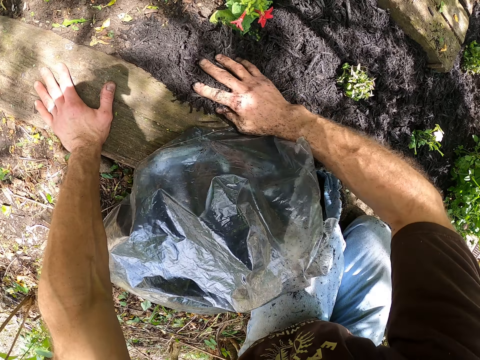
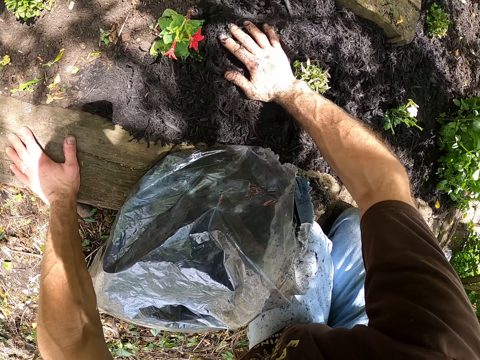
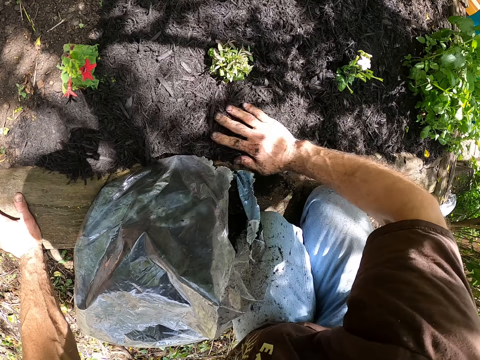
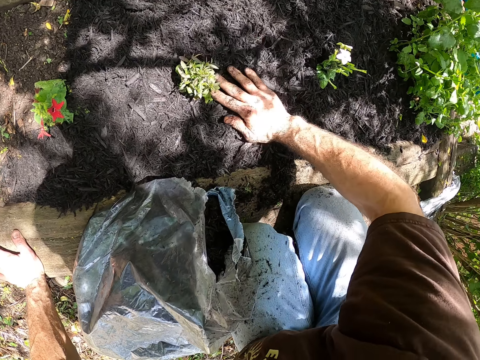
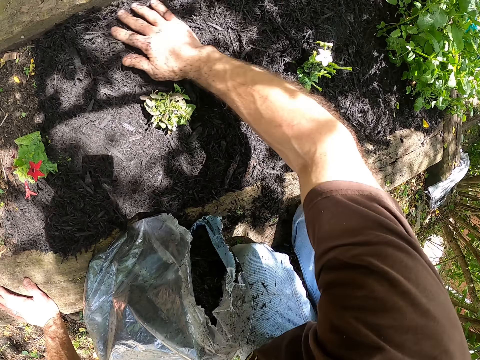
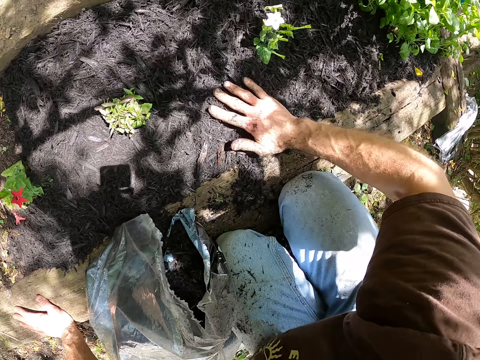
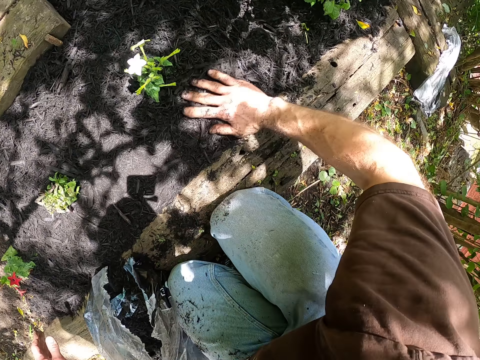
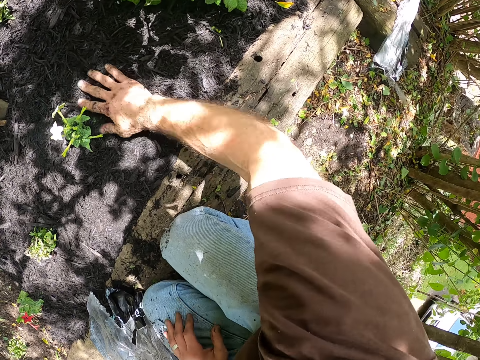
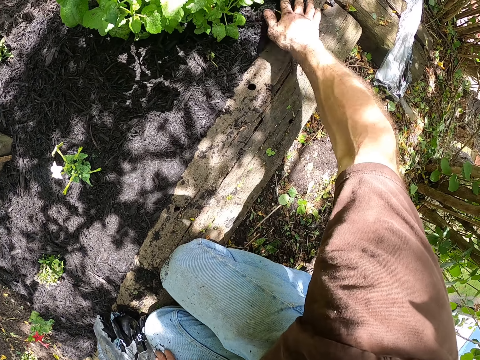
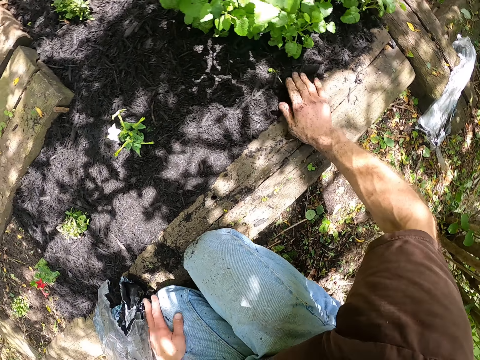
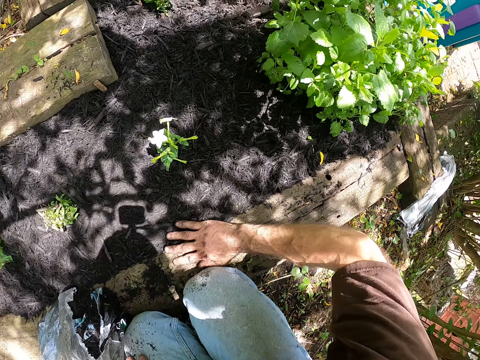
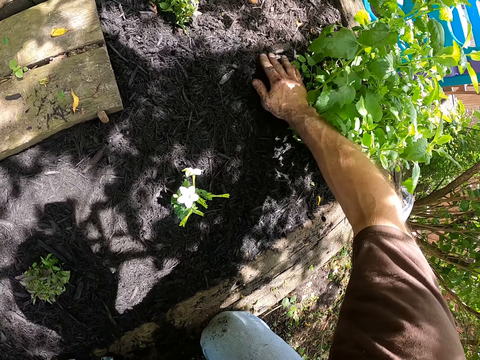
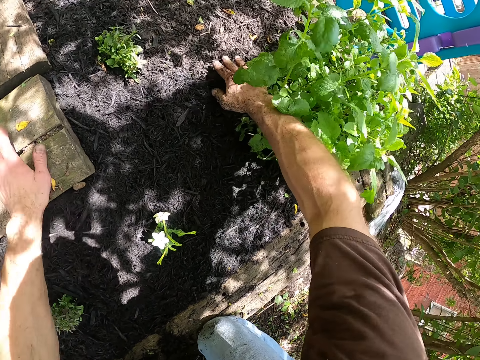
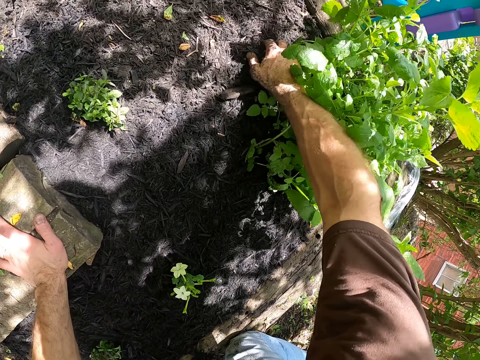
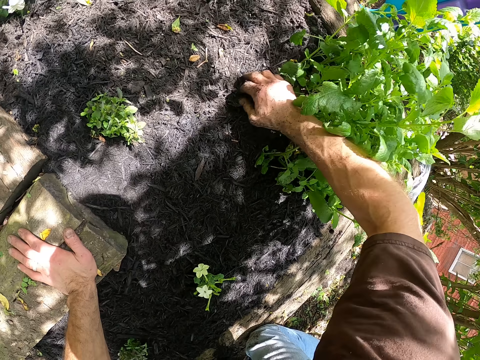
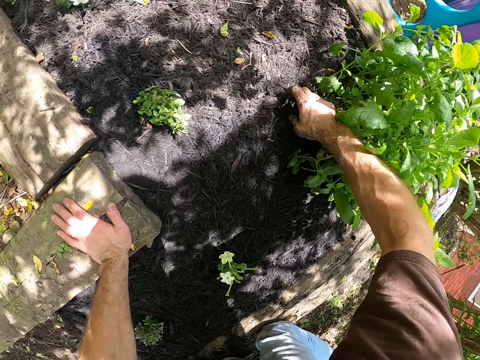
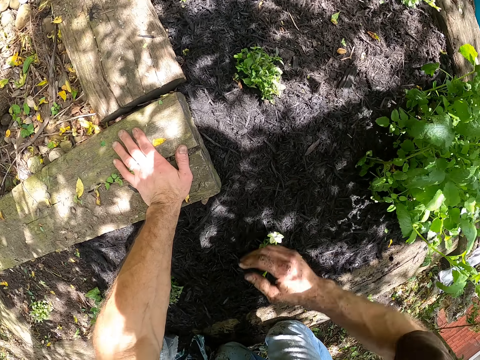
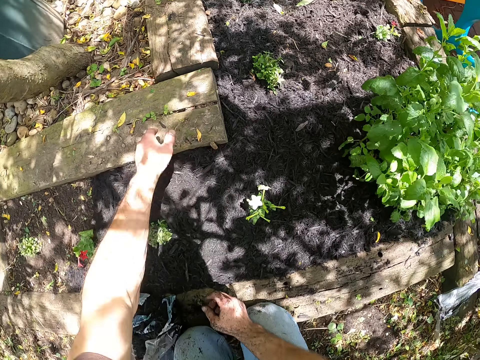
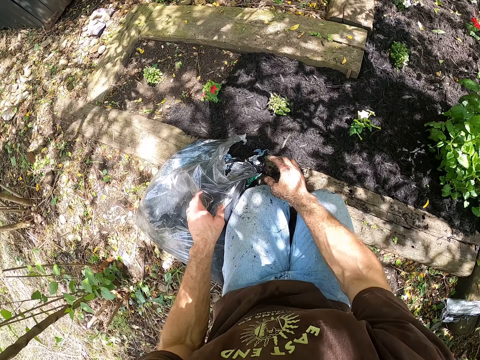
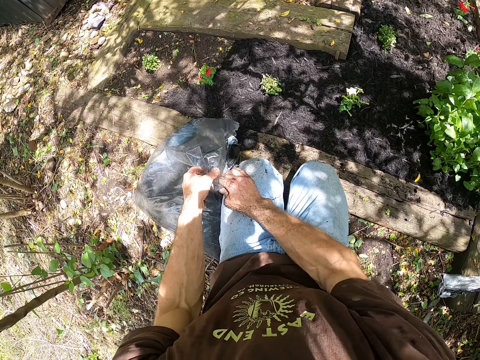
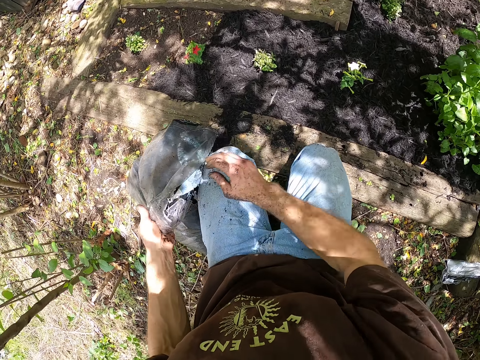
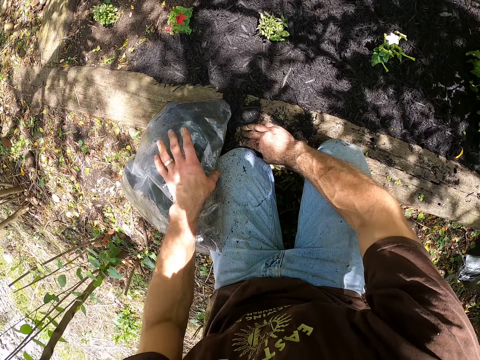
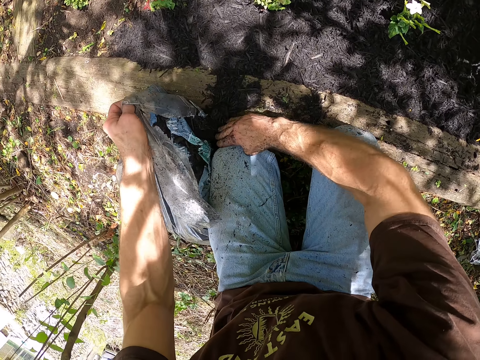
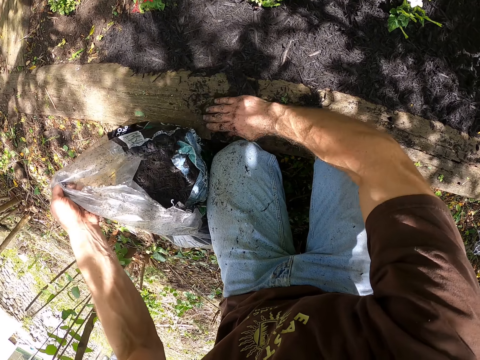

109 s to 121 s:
The camera wearer dresses the fertilizer with his hands on the ground.

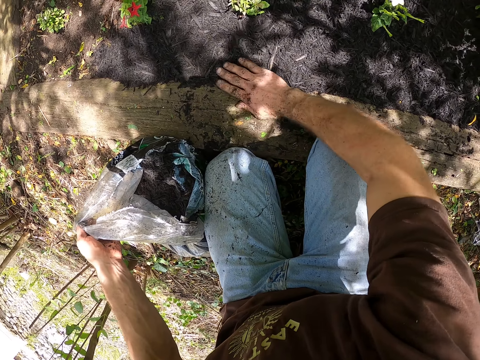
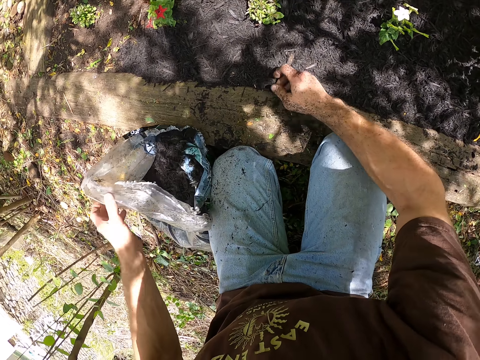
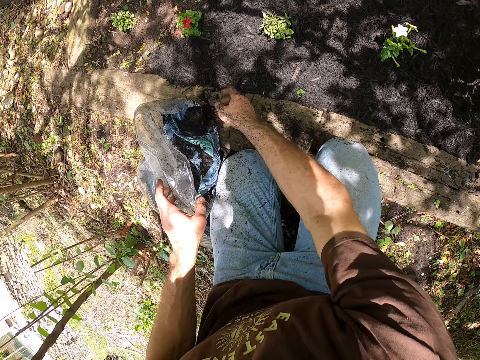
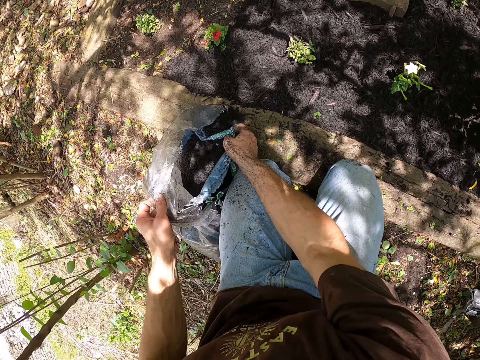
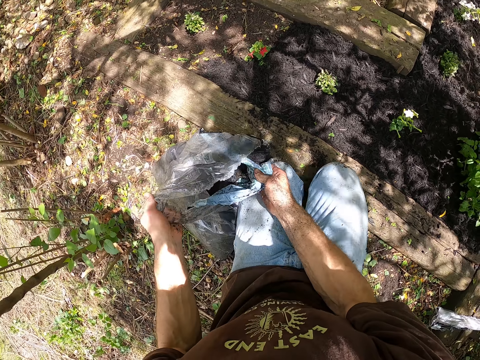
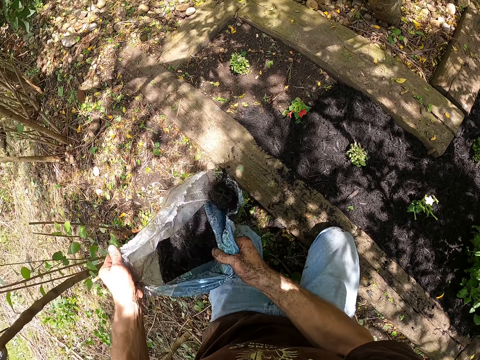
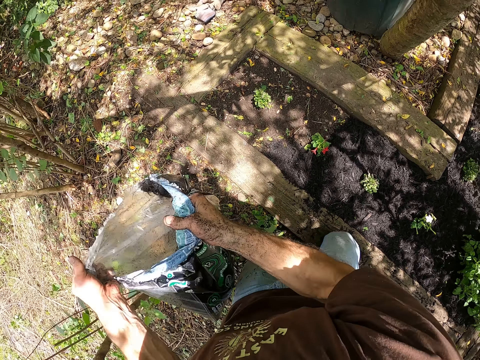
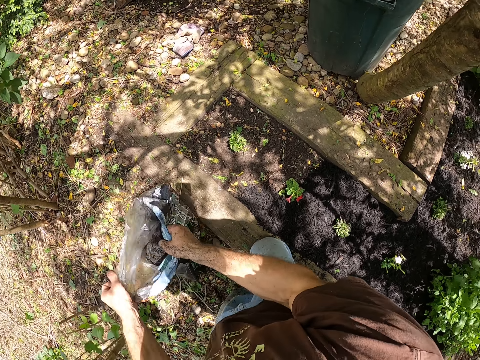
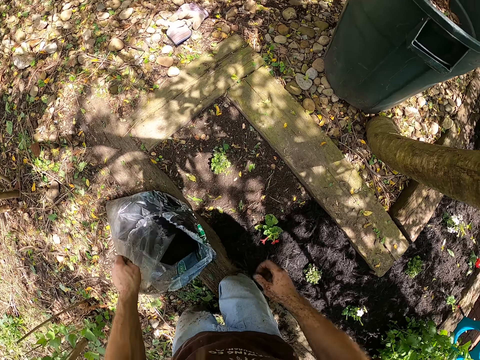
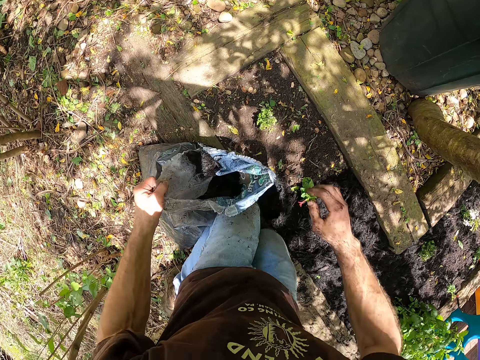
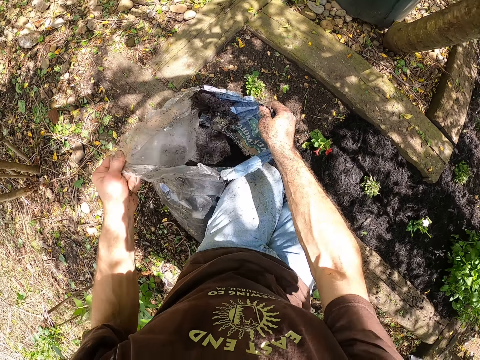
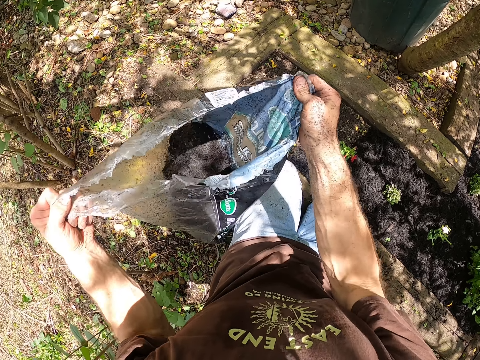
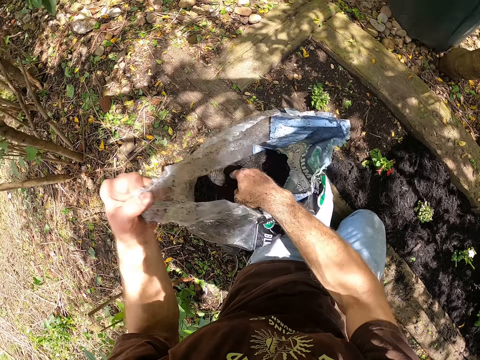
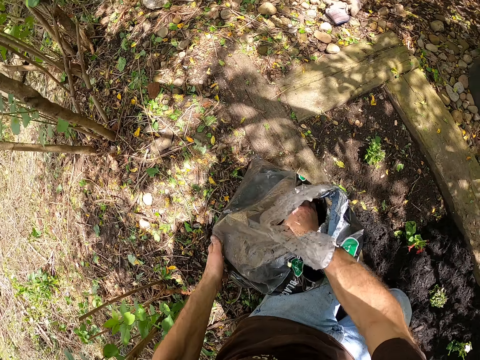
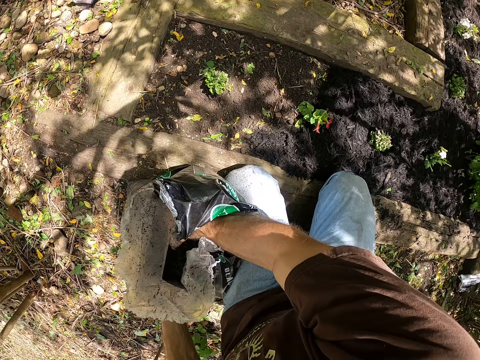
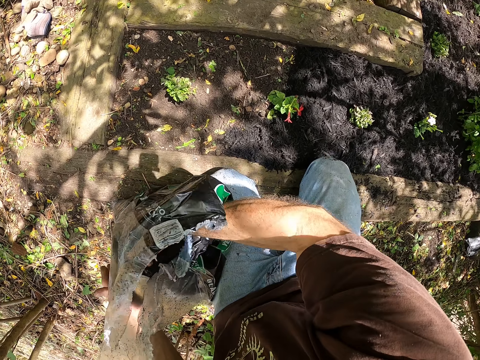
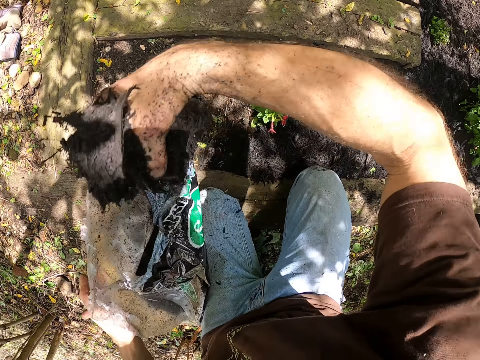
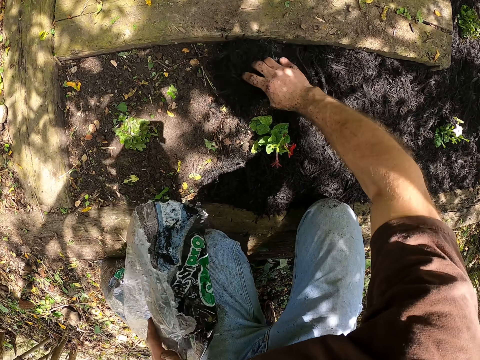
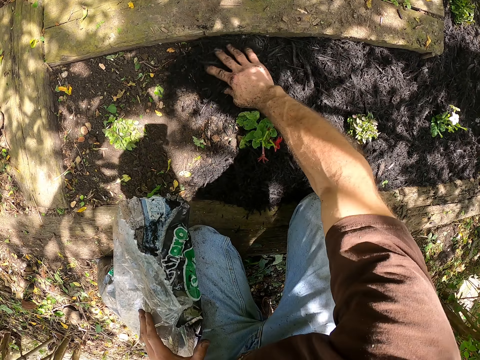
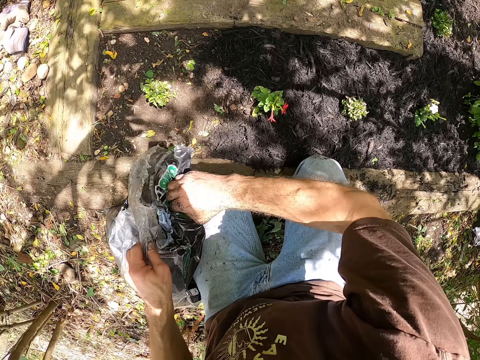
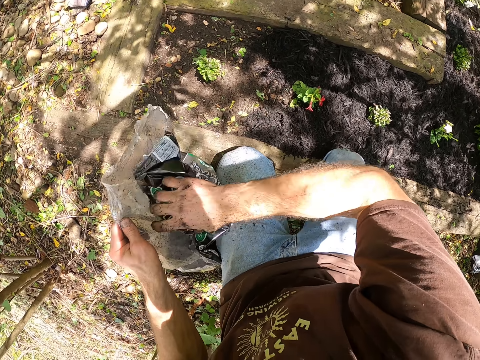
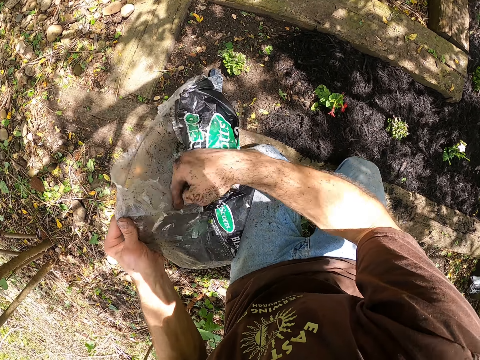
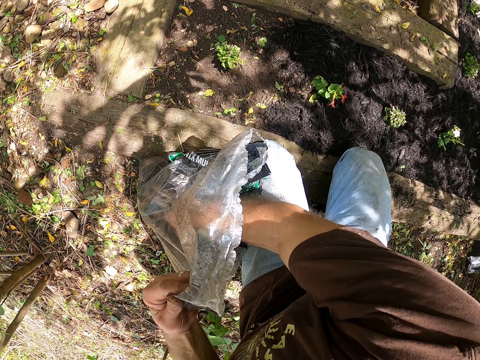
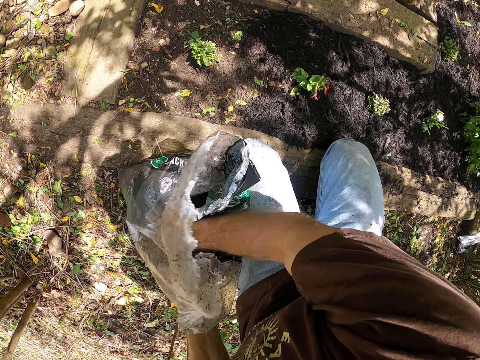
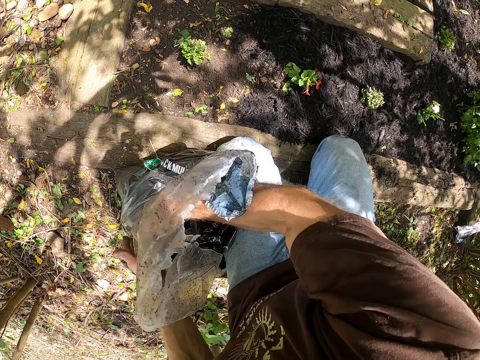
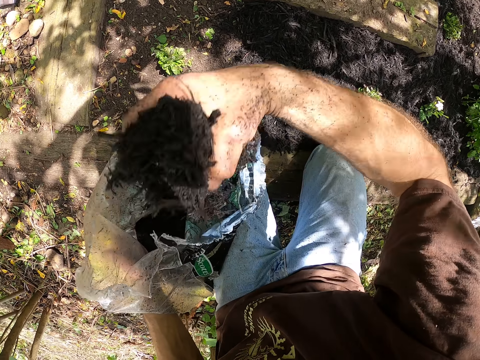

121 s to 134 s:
The camera wearer adjusts the bag of fertilizer or manure on the ground. They move aside. They scoop the fertilizer from the bag to the ground. They spread the manure on the plant and take the manure.

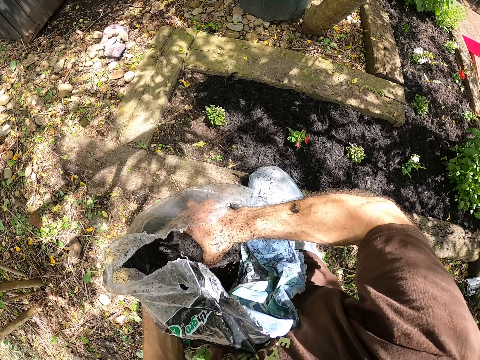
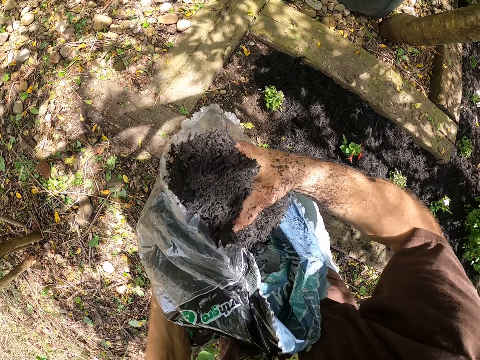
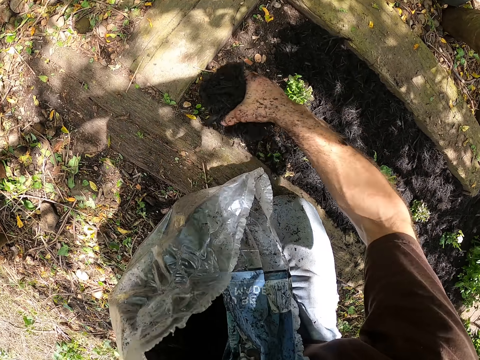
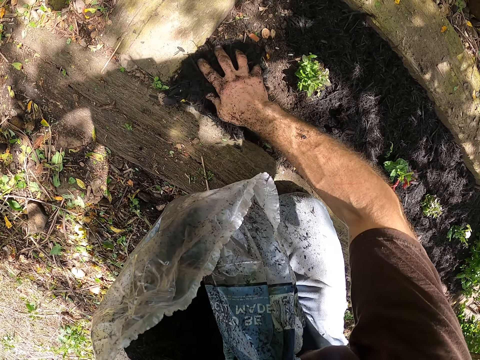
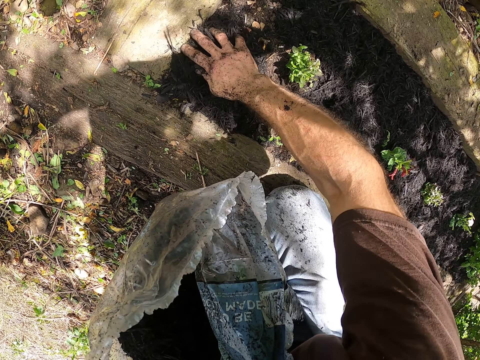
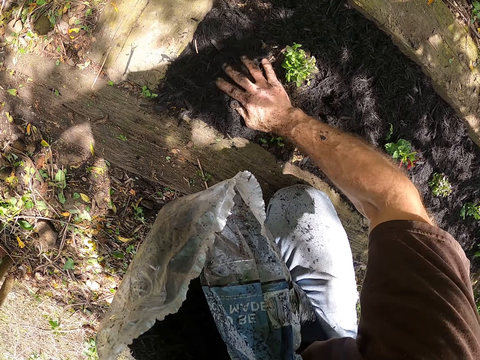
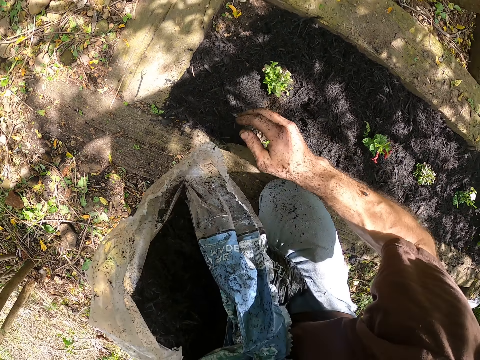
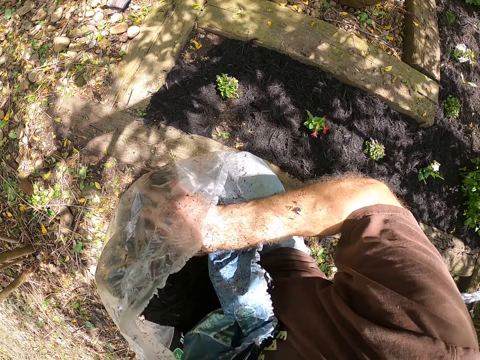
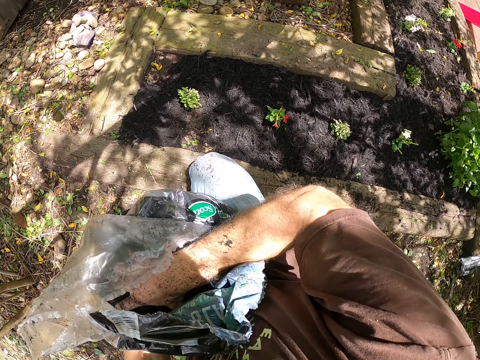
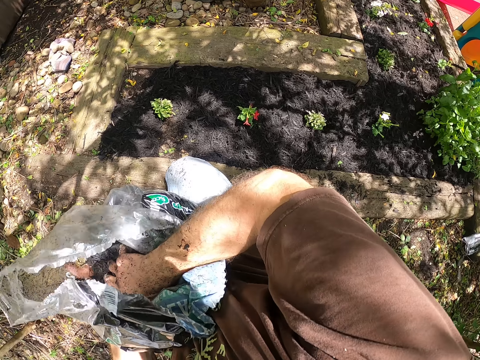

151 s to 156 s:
The camera wearer scoops the fertilizer or manure from the bag to the ground. They spread the manure on the plant and take the manure.
